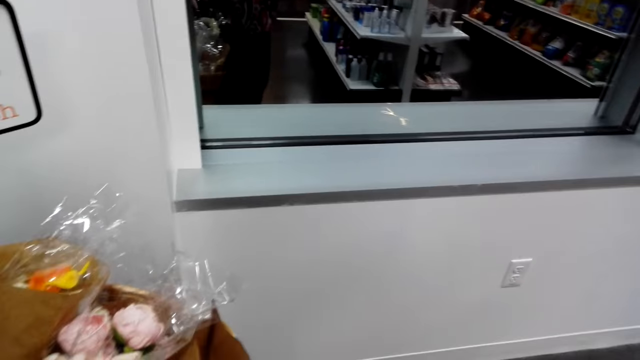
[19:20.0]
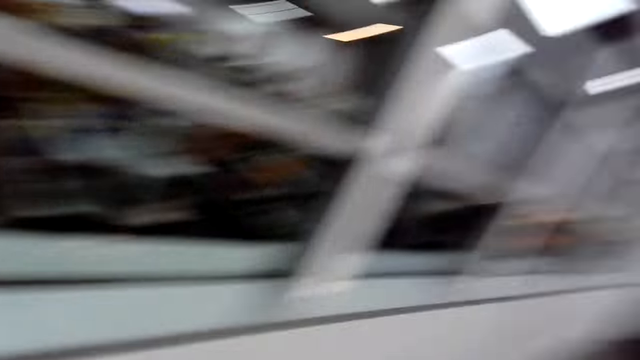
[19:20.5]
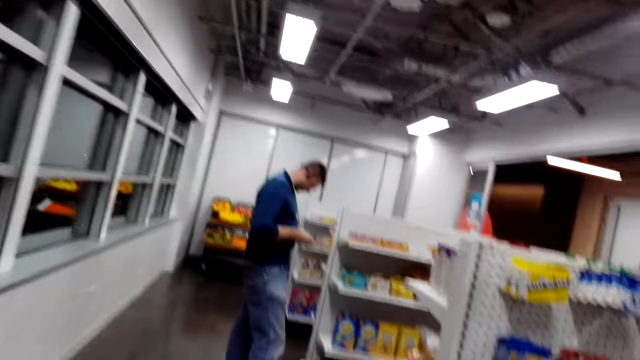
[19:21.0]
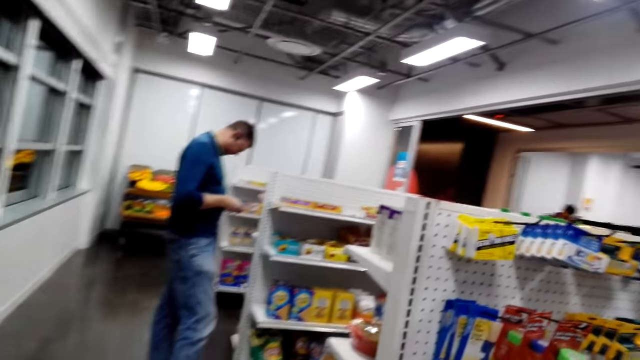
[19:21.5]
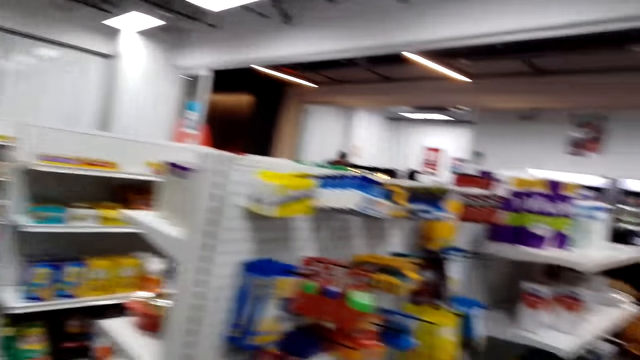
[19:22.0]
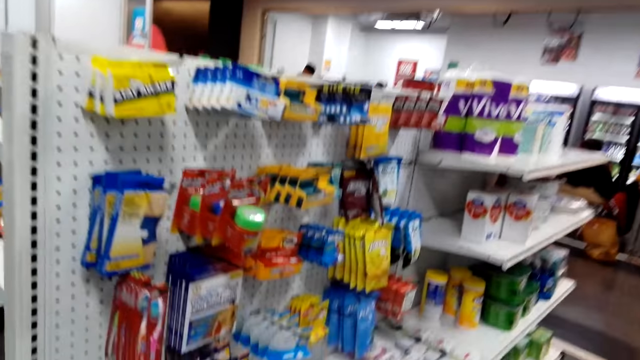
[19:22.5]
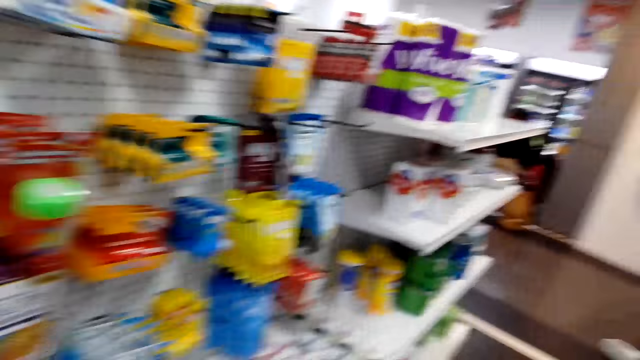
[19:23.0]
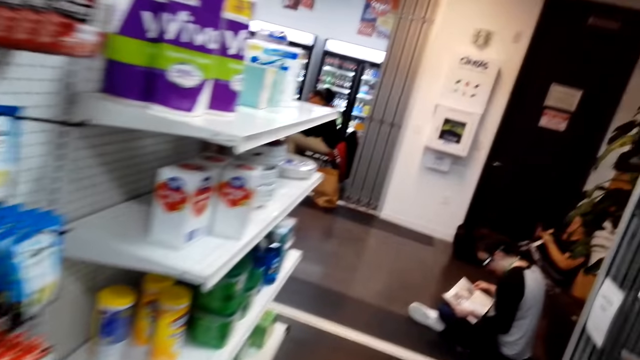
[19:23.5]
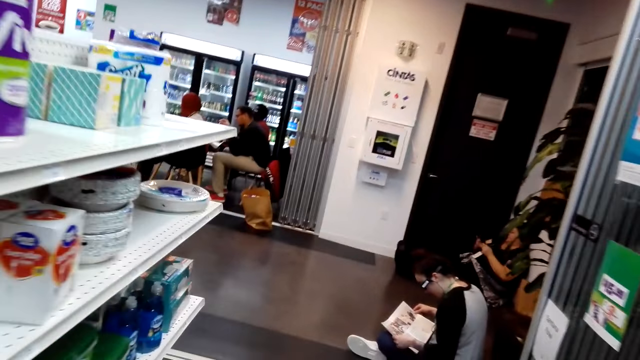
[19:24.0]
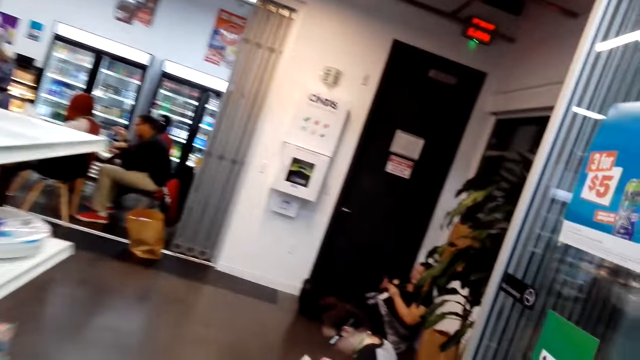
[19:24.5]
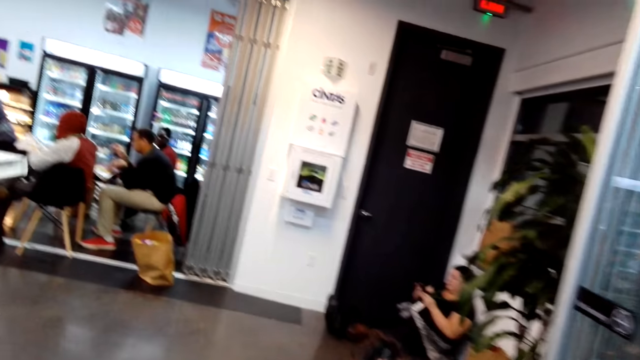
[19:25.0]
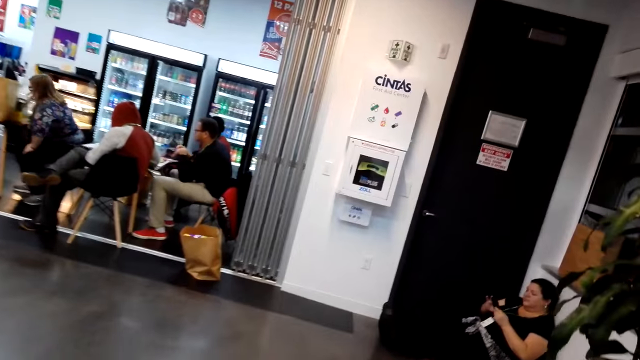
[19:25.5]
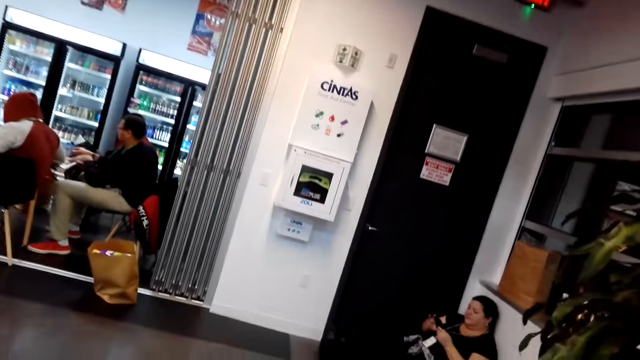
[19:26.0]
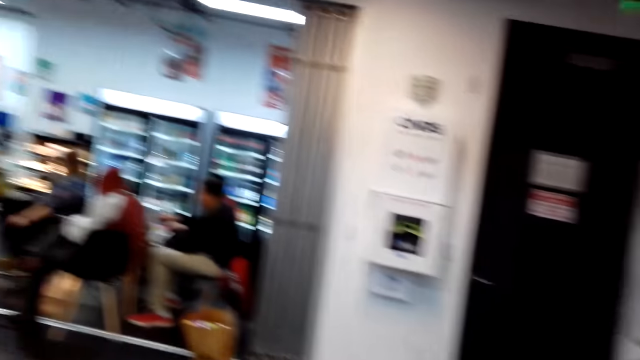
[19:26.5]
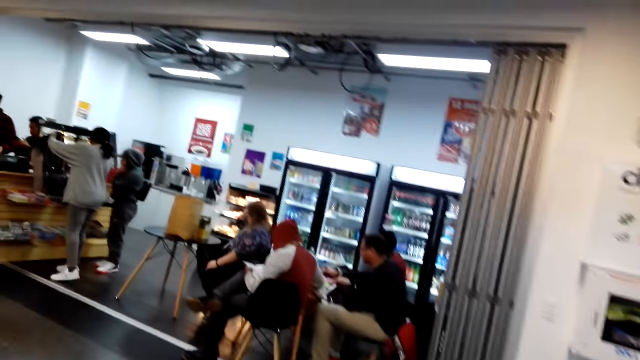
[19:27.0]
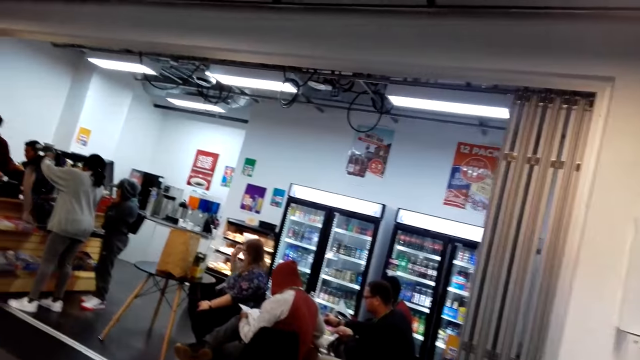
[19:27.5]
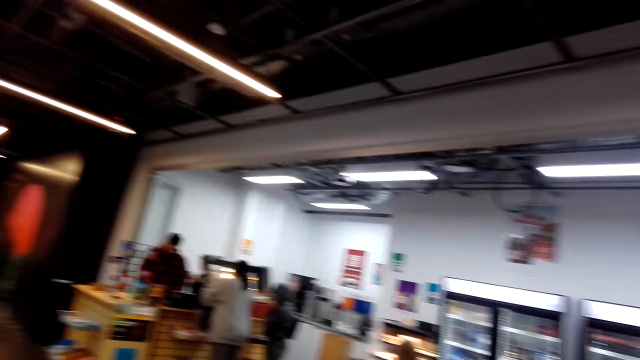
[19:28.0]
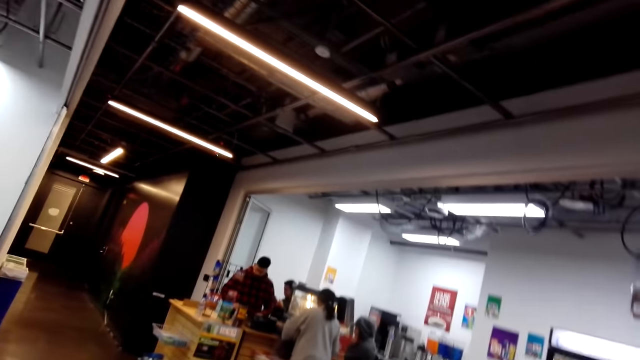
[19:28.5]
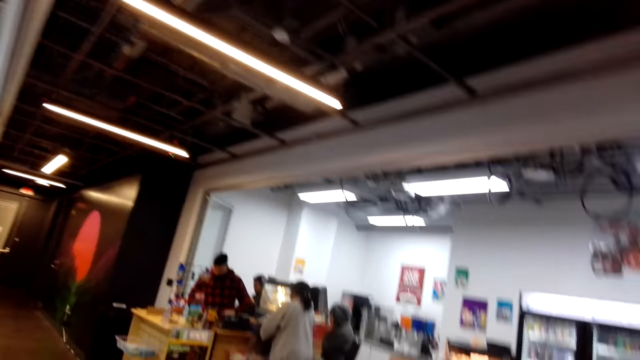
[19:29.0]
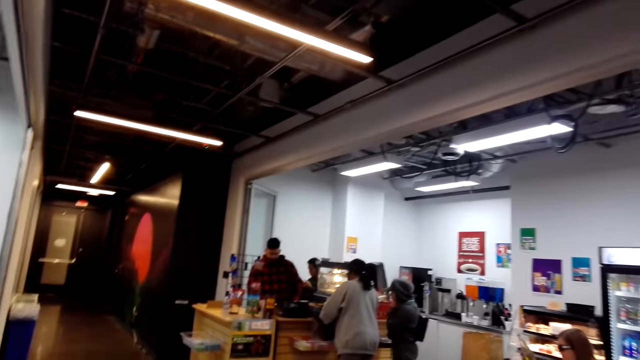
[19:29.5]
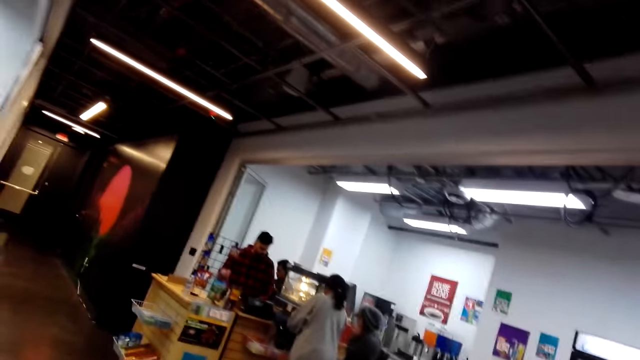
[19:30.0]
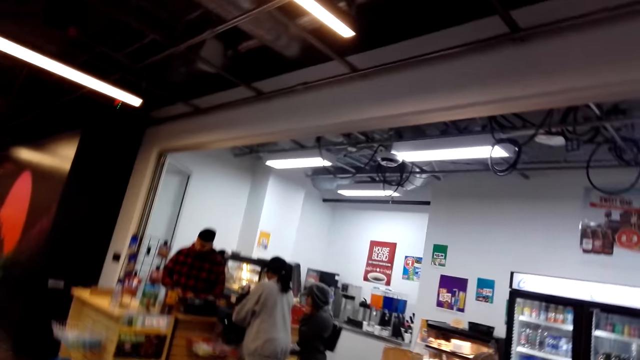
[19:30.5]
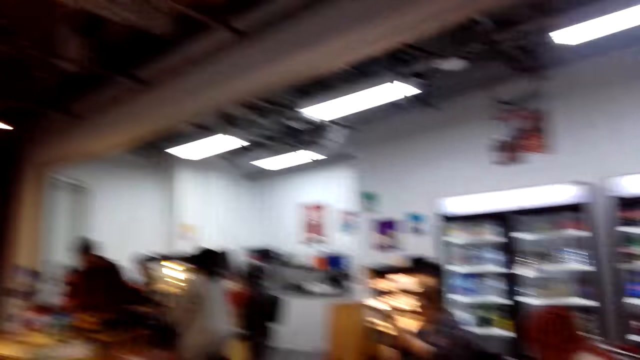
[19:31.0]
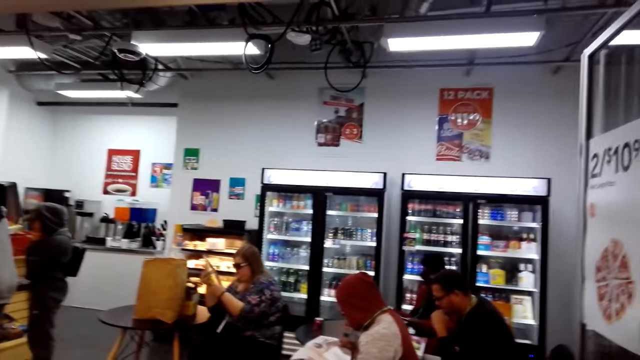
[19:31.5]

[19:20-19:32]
The camera wearer steps forward. A man looks around. The camera wearer puts something. They step forward. A lady does something. The camera wearer looks around. They touch something.

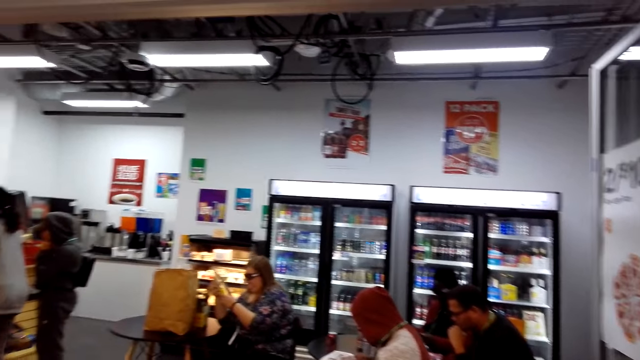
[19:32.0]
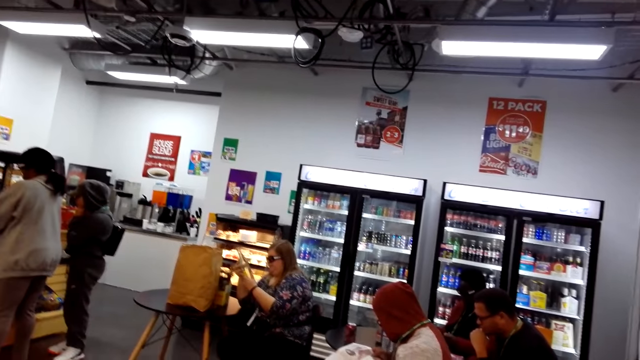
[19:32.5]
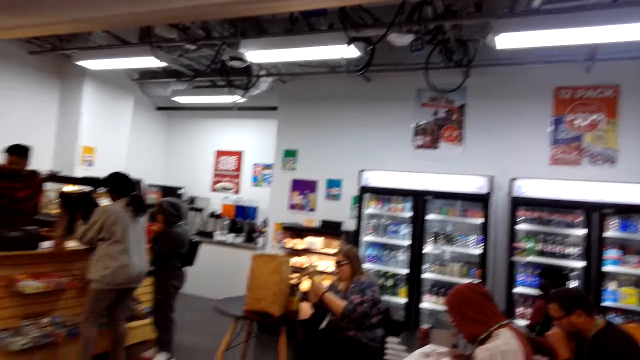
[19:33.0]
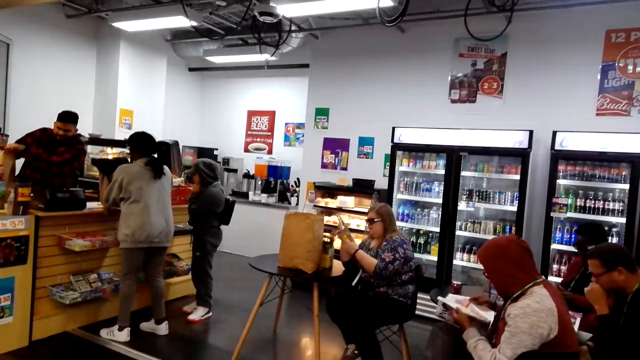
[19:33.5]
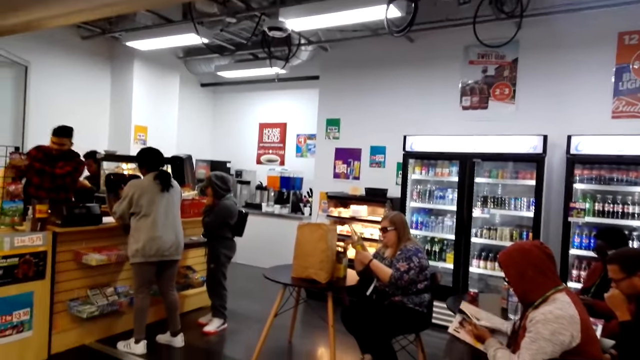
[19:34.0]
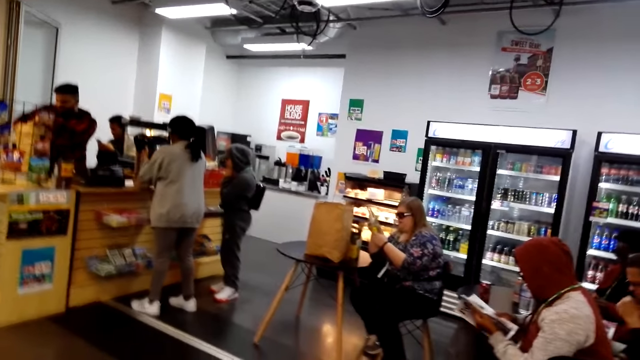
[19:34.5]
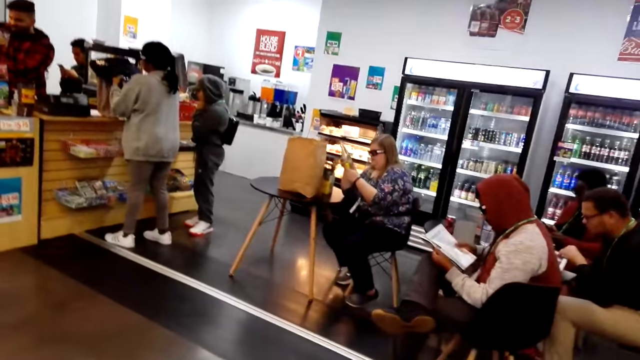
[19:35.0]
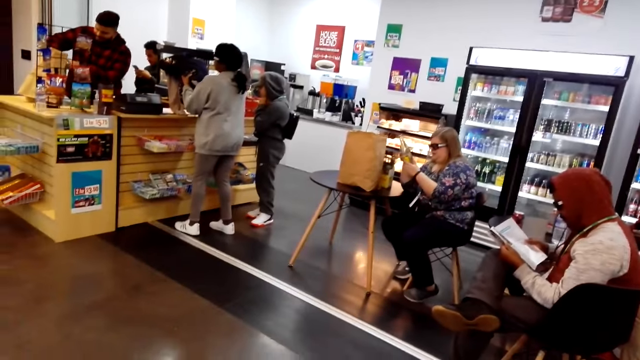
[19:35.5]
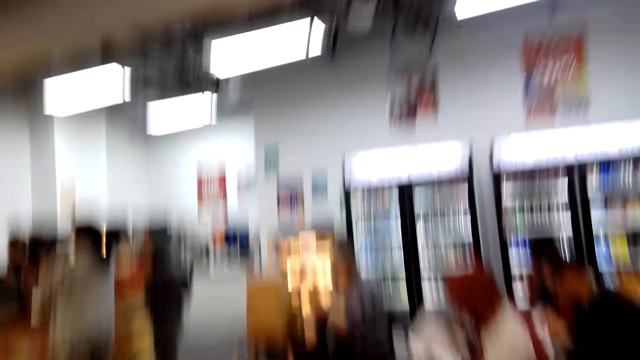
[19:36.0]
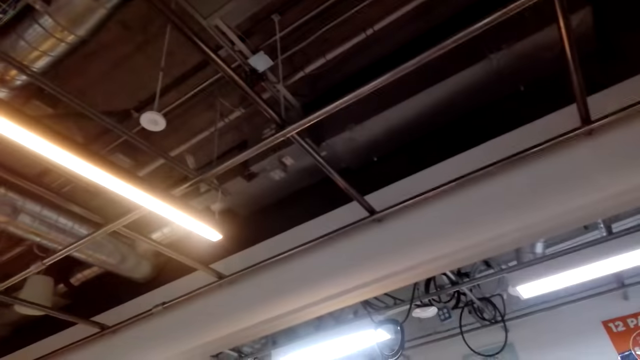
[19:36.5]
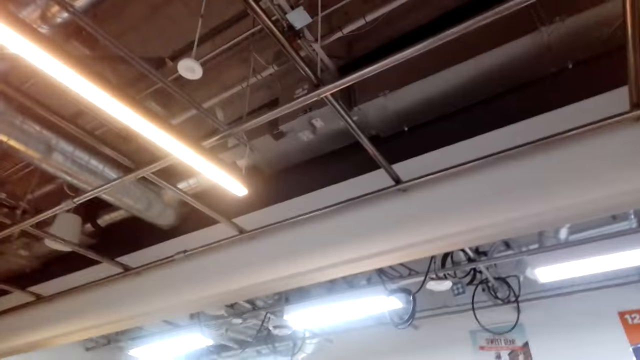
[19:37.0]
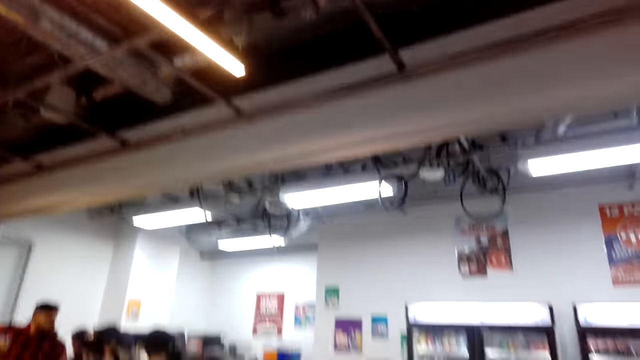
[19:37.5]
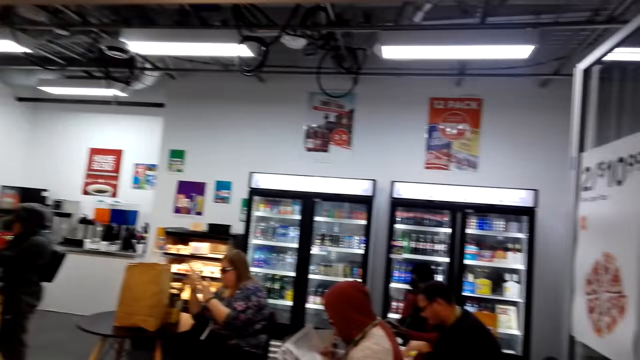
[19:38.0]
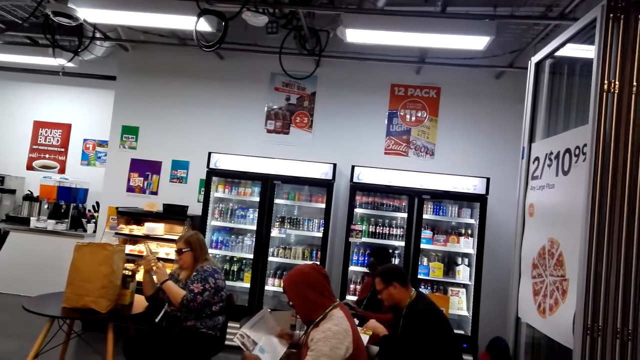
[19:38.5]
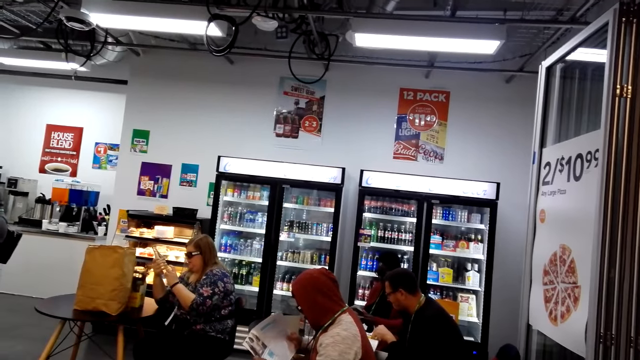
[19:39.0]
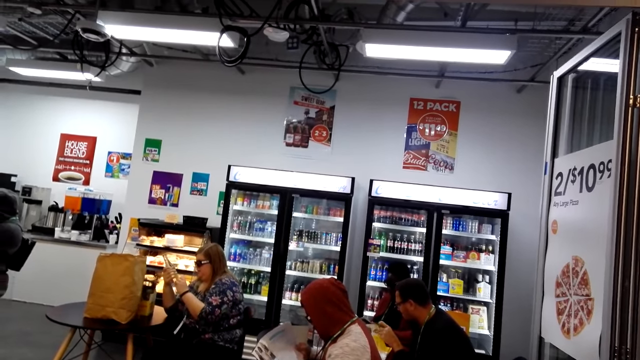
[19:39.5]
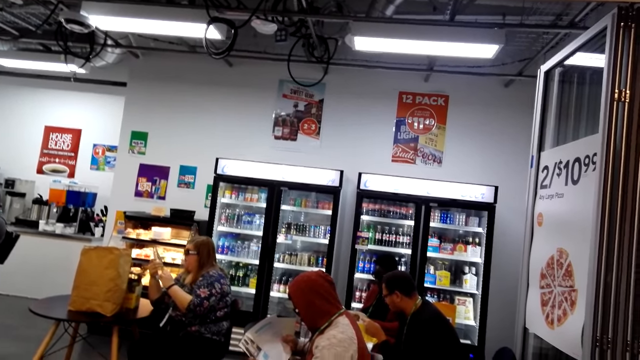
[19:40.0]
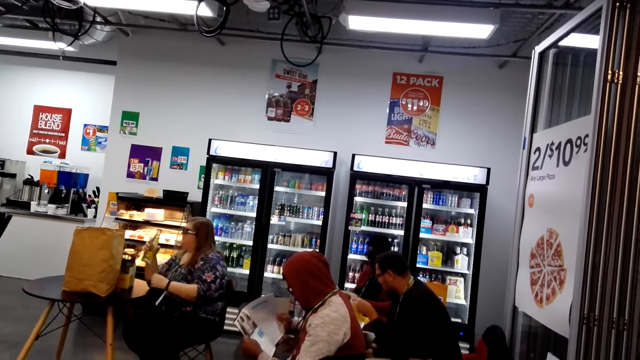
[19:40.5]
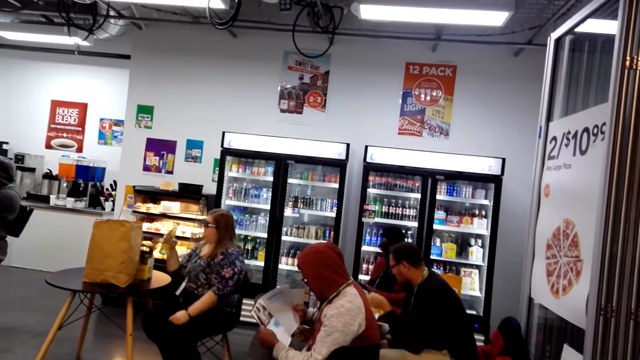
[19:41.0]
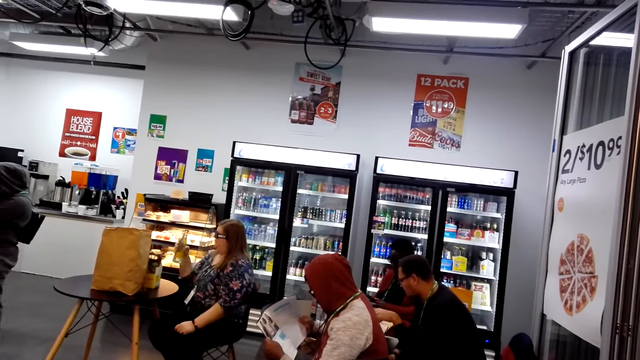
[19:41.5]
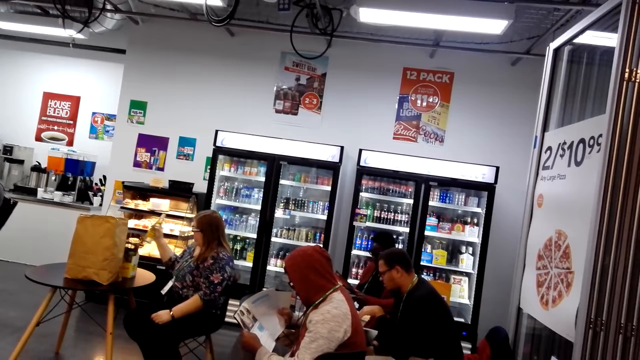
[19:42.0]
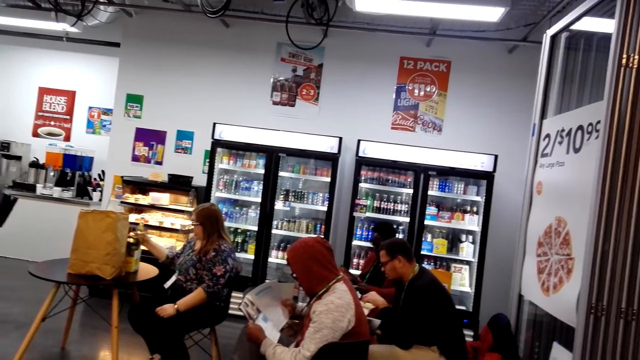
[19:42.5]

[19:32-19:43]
A lady looks at the bottle. A man puts something in the envelope. The camera wearer looks around. The lady looks at the bottle. The lady puts the bottle on the table.
